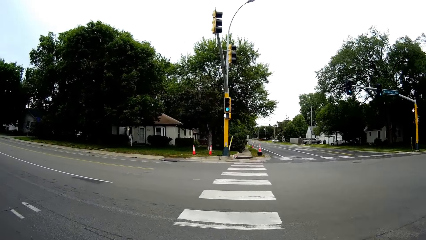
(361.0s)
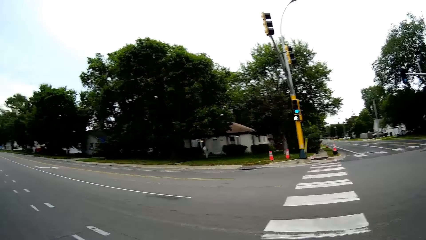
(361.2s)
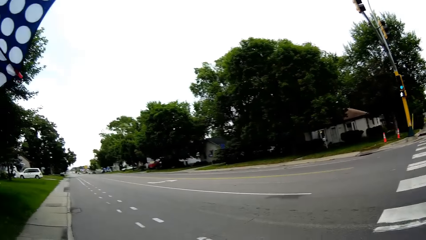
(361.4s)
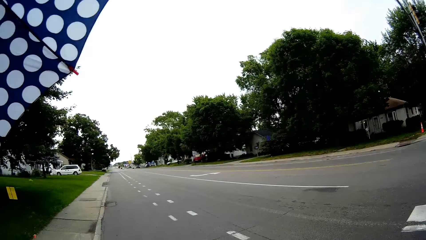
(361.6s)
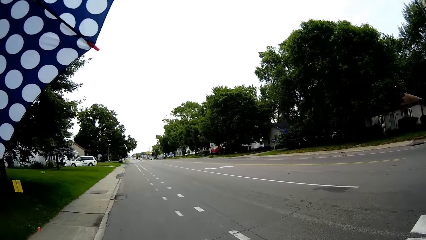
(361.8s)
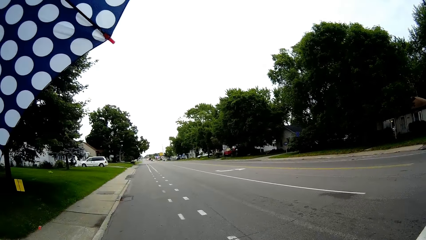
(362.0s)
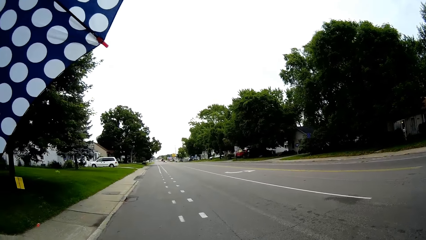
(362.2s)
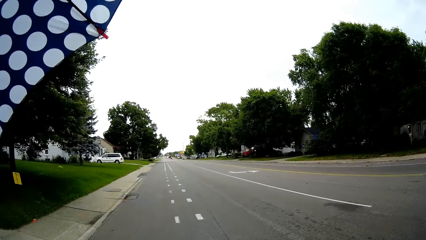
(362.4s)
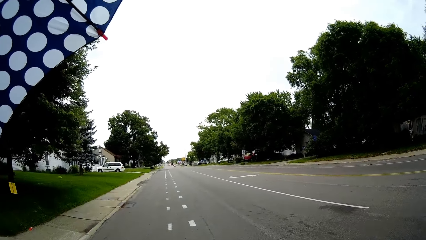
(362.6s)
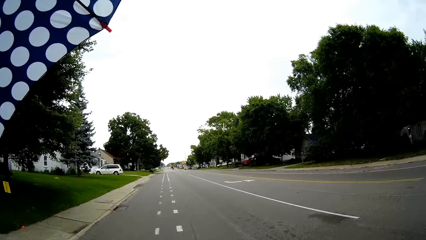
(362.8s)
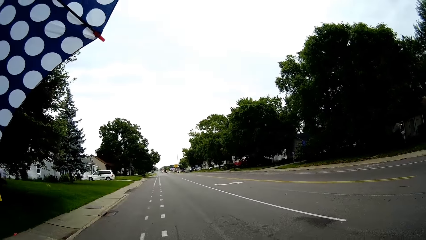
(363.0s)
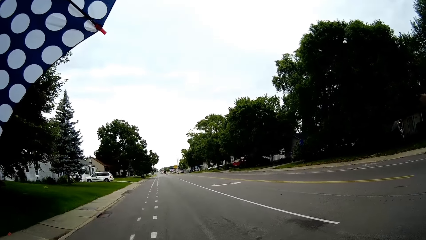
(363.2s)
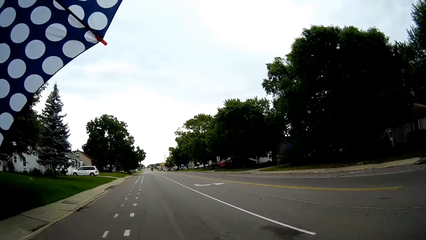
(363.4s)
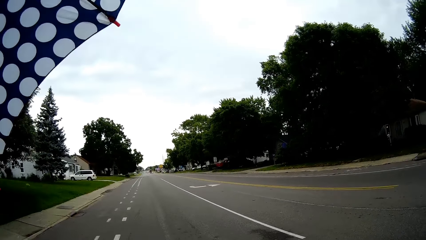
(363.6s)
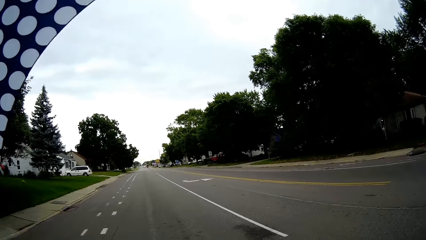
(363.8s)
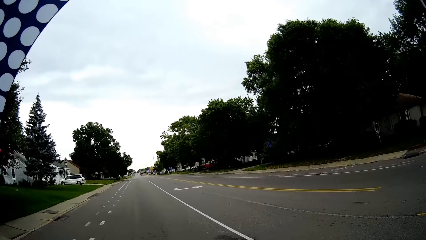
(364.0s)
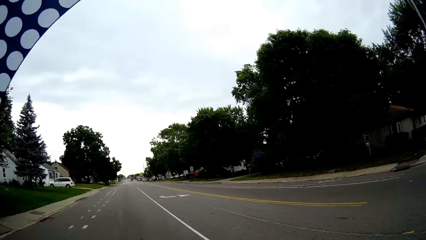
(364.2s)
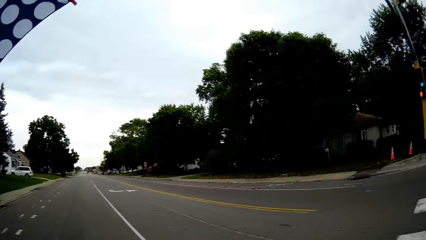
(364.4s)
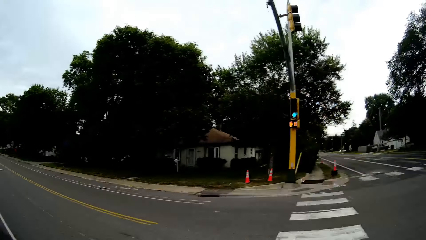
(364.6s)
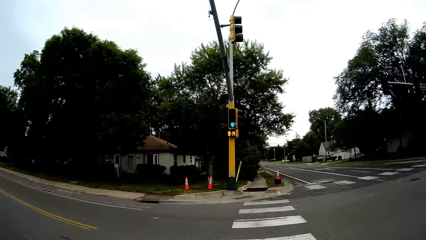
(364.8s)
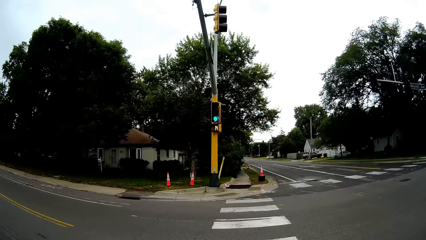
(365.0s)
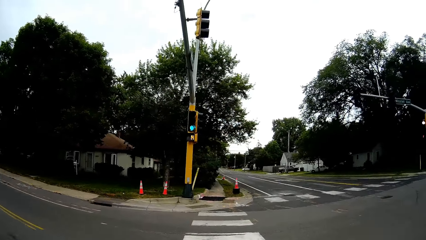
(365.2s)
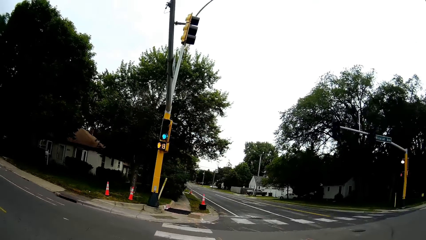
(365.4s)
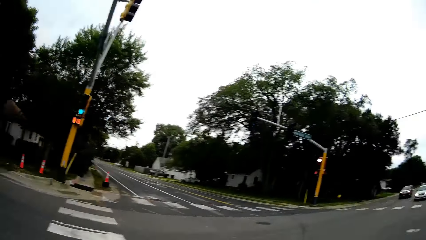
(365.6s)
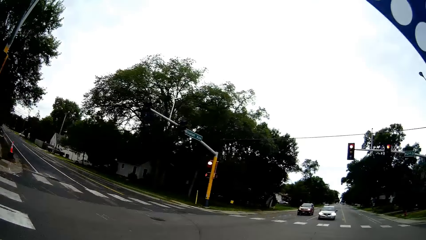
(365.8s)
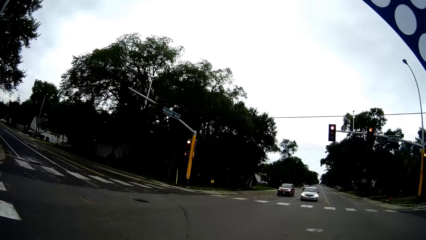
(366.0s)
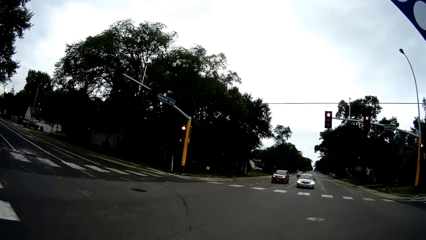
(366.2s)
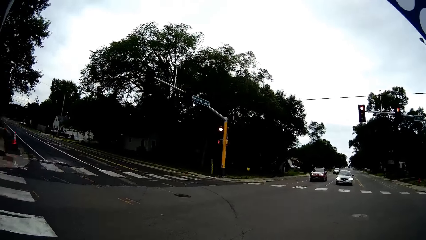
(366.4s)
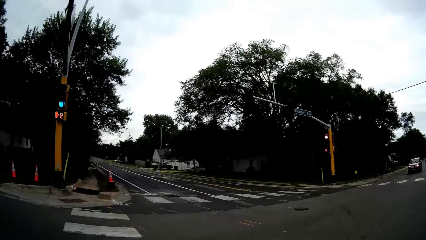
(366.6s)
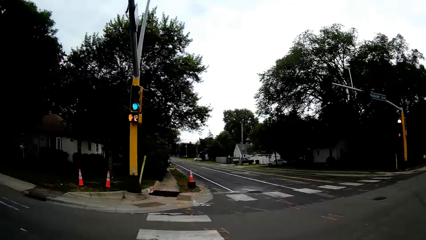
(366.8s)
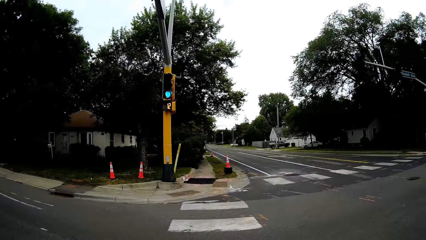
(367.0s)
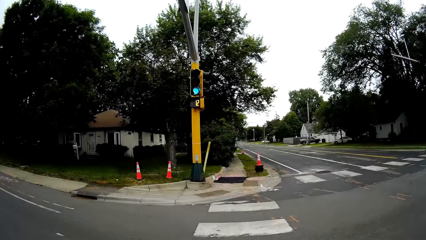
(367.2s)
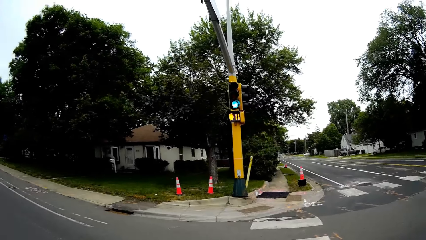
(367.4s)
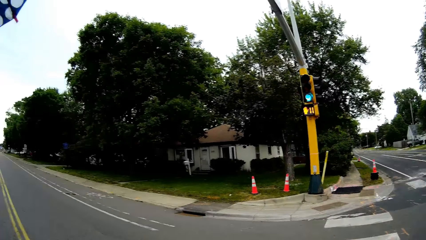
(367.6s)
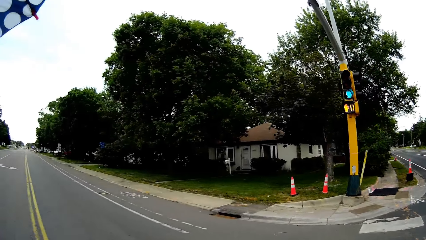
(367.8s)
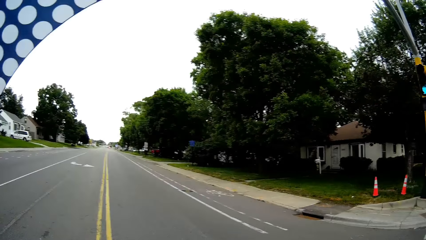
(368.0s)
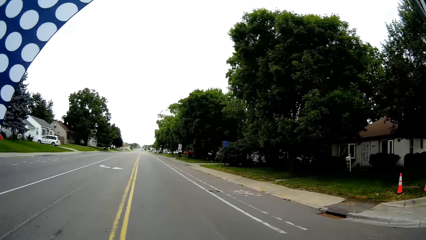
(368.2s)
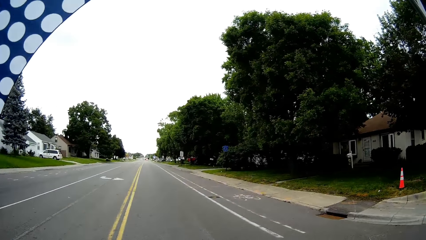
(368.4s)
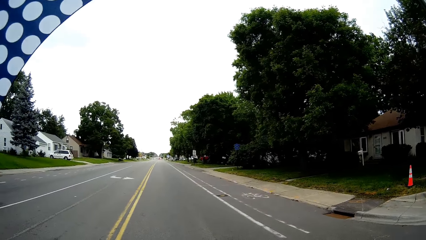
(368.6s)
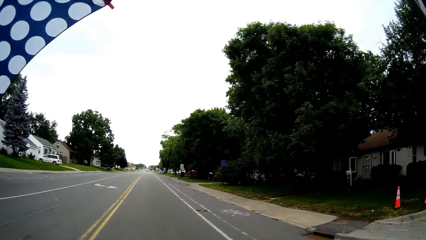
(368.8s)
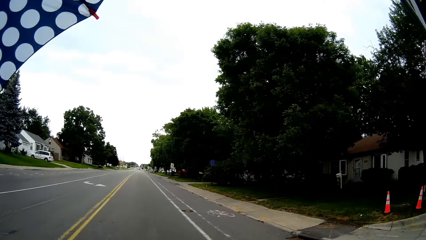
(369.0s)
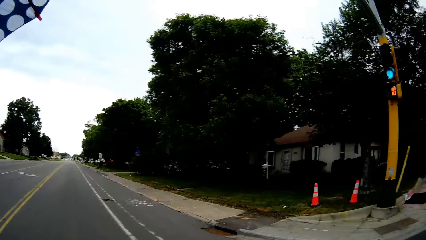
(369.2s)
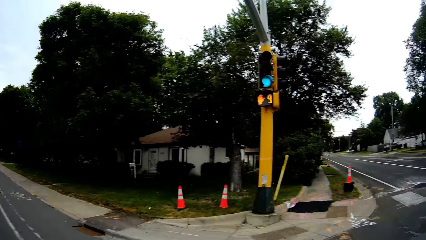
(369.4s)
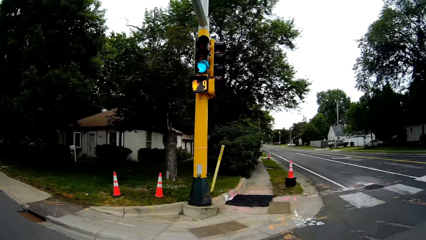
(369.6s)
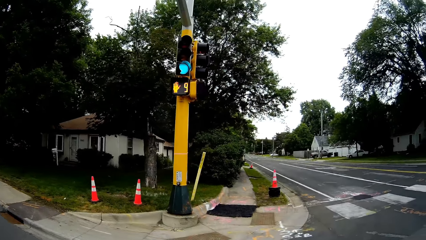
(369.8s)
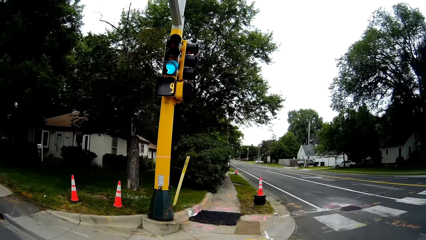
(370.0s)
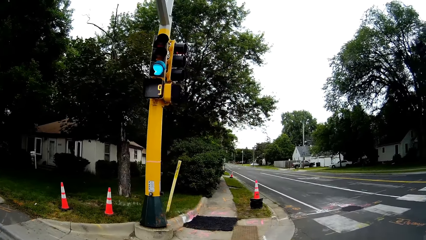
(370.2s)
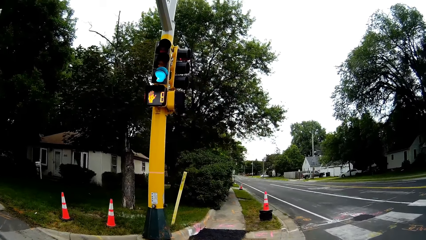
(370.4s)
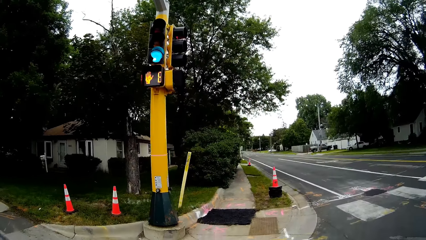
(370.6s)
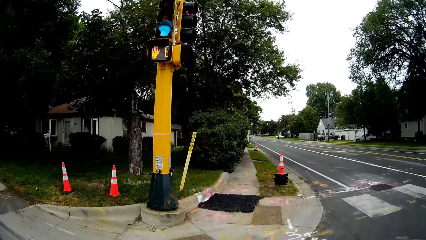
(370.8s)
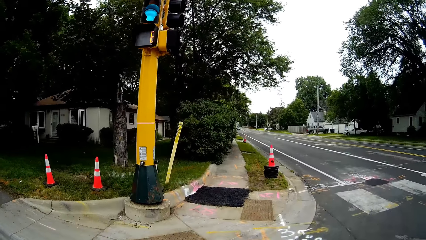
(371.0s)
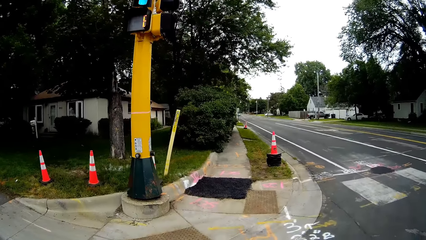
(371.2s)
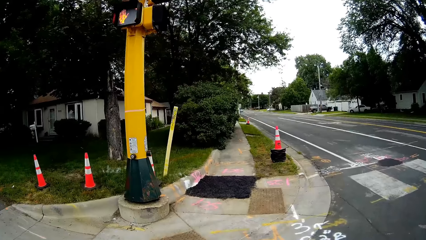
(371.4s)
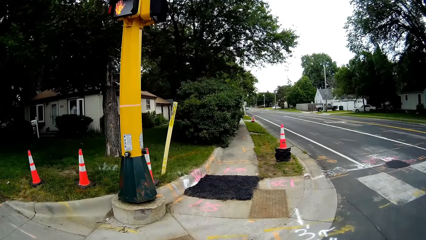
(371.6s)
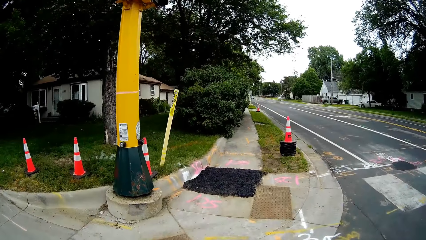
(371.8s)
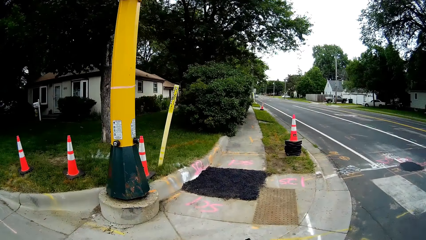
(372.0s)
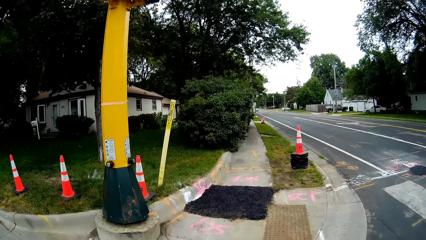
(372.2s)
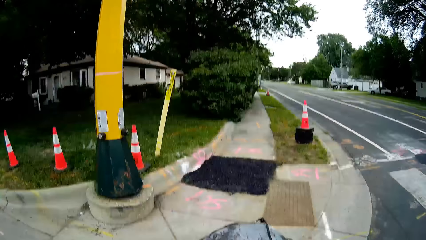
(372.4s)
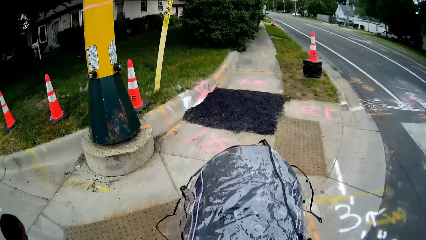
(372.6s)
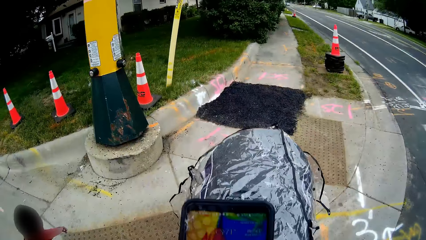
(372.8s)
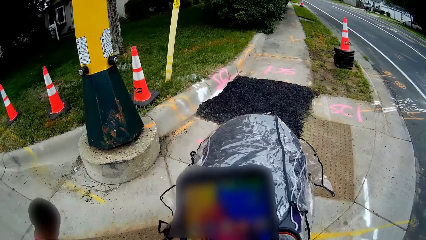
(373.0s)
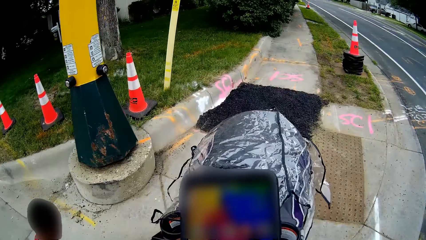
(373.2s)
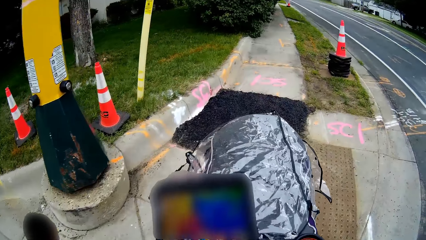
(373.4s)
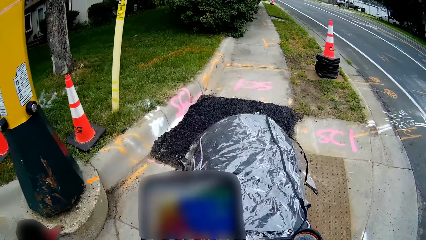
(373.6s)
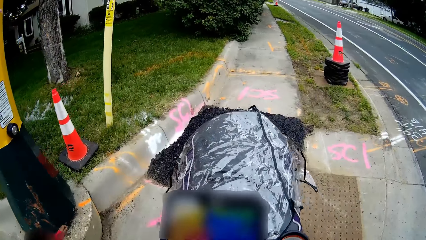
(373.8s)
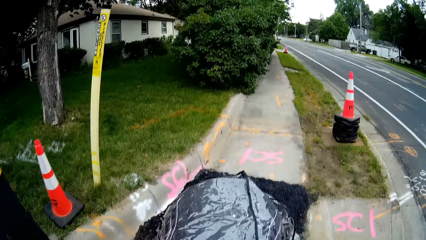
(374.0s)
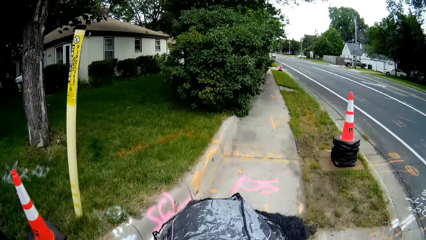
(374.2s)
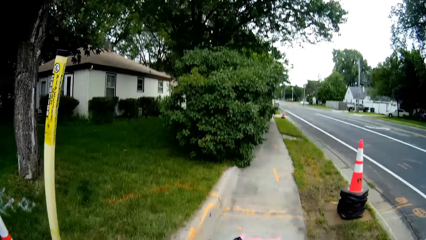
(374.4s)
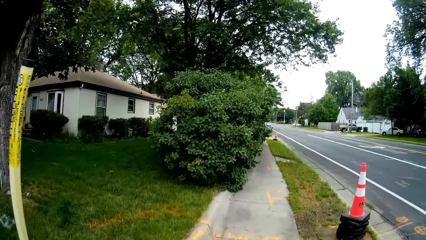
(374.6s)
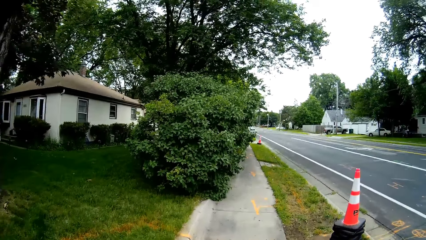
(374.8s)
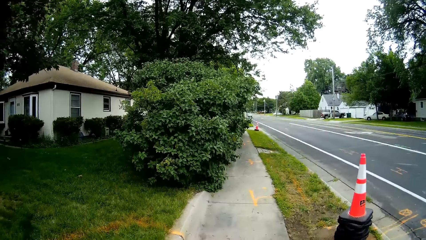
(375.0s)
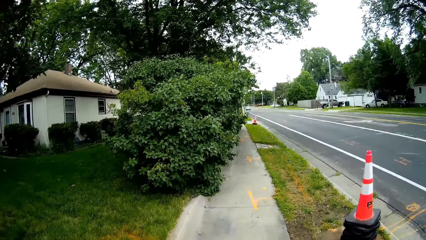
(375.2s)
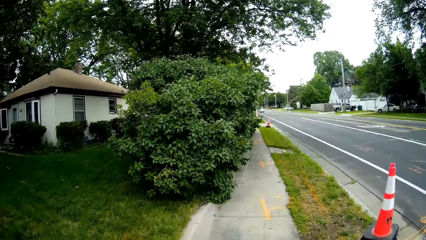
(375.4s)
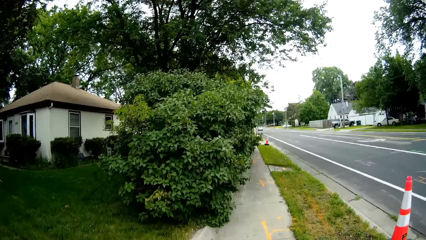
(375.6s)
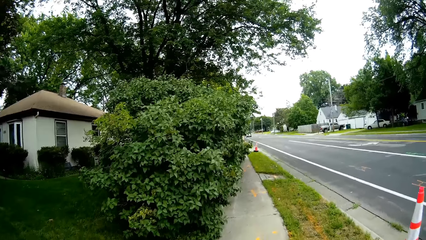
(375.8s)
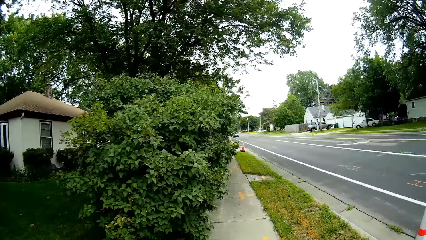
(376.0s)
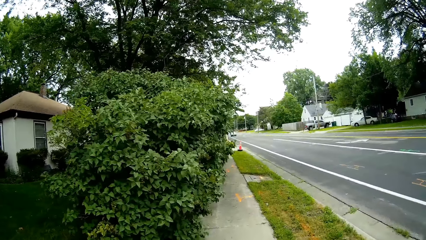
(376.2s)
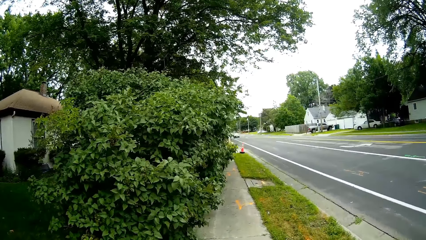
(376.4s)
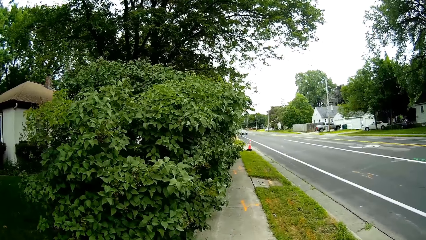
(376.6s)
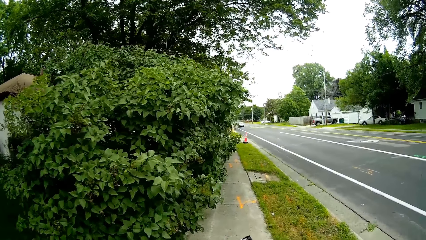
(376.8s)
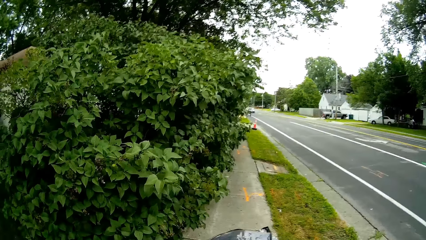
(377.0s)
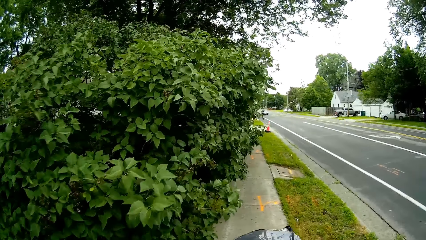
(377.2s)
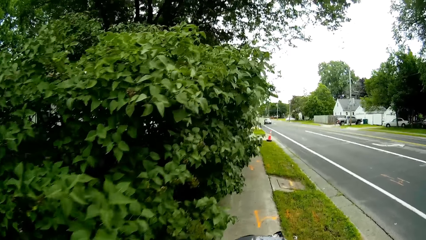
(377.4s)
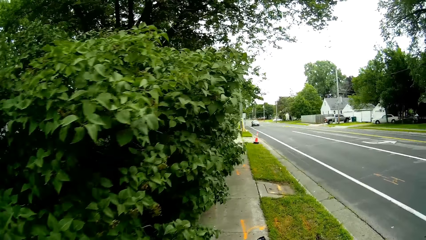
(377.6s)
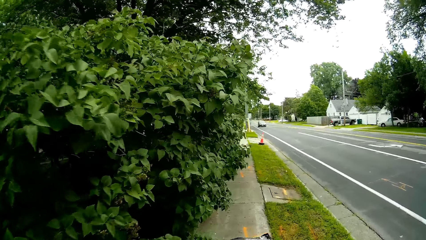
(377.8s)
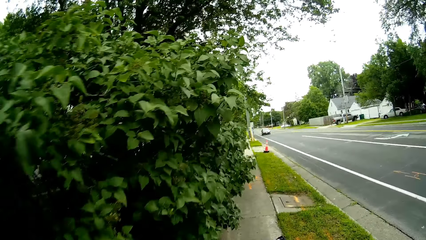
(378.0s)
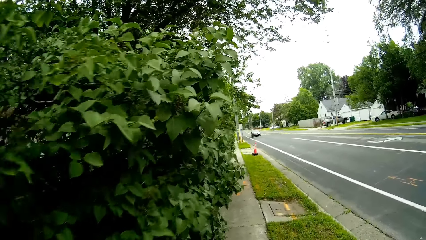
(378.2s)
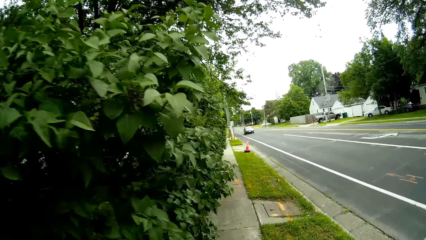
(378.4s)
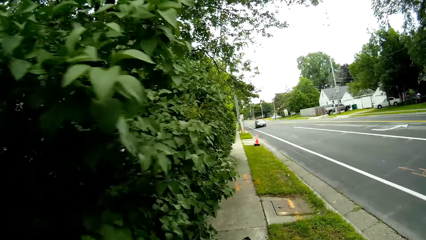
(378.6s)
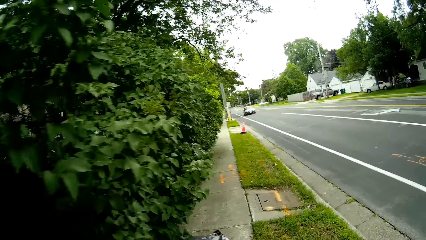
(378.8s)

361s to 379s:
A boy walks on a sidewalk. The camera wearer walks on the sidewalk. She pushes the baby in the stroller on the sidewalk with her right hand. She operates the phone. She walks on the sidewalk.
